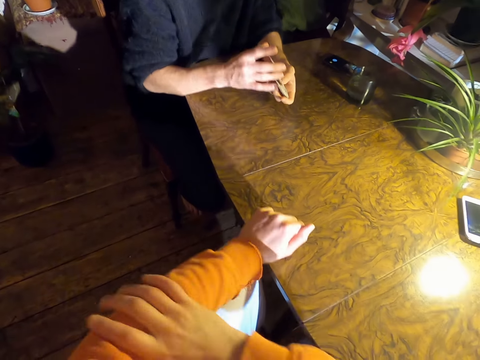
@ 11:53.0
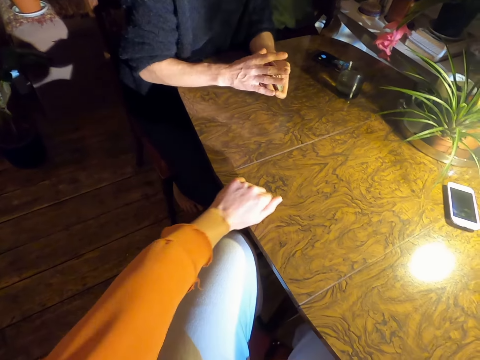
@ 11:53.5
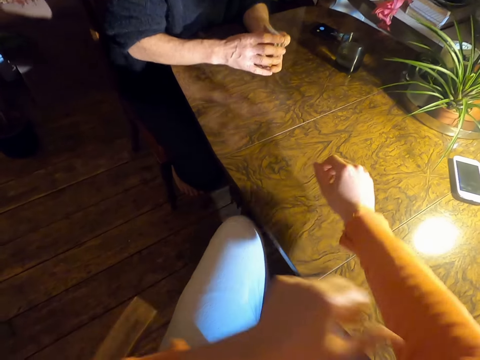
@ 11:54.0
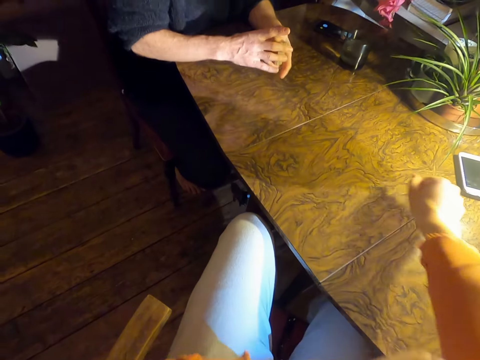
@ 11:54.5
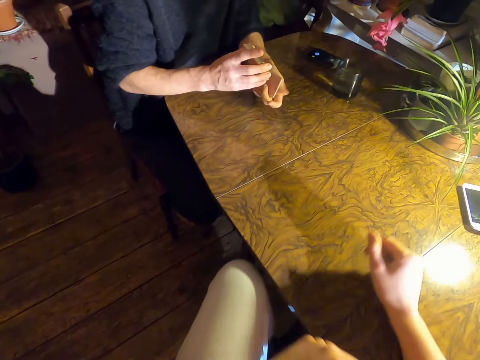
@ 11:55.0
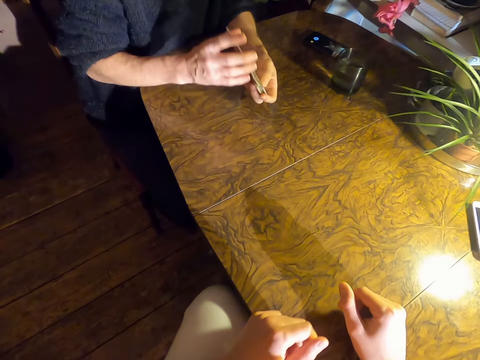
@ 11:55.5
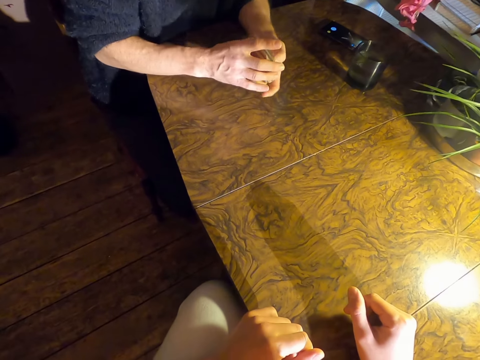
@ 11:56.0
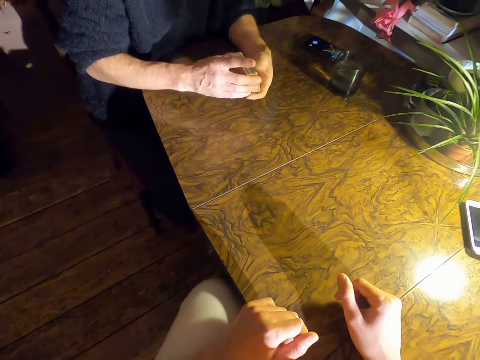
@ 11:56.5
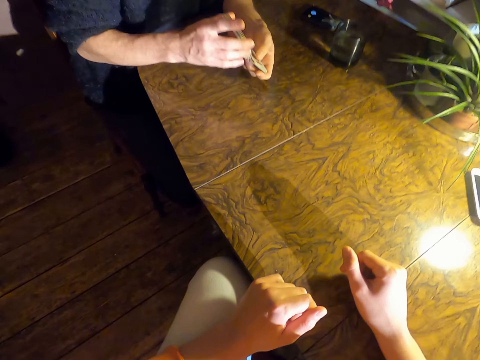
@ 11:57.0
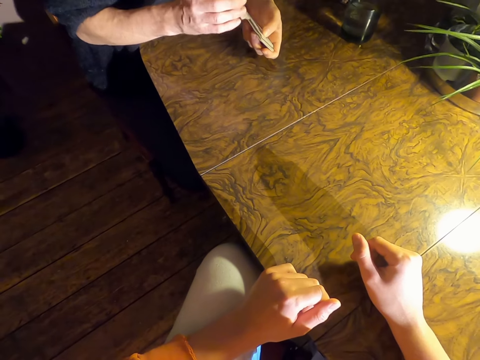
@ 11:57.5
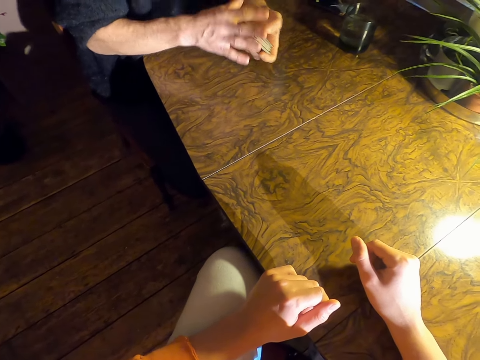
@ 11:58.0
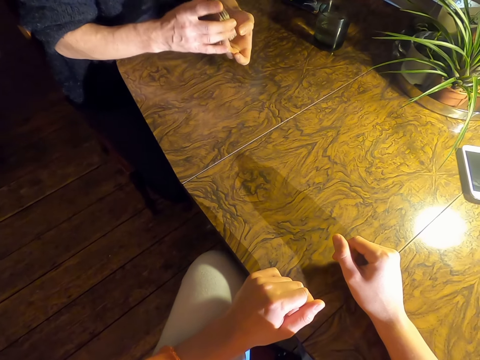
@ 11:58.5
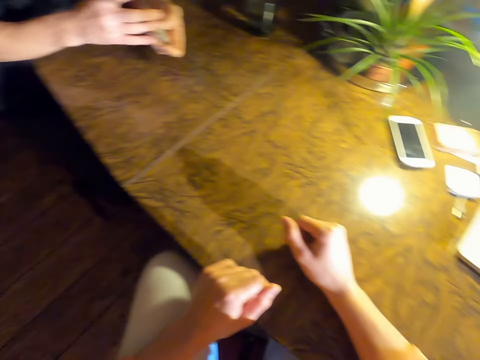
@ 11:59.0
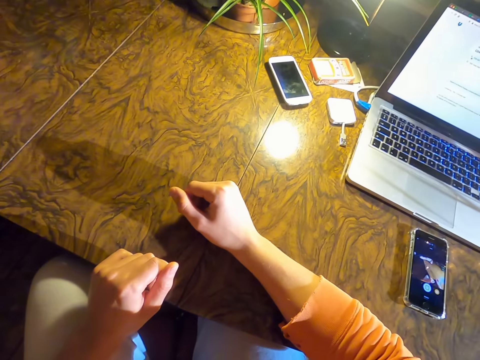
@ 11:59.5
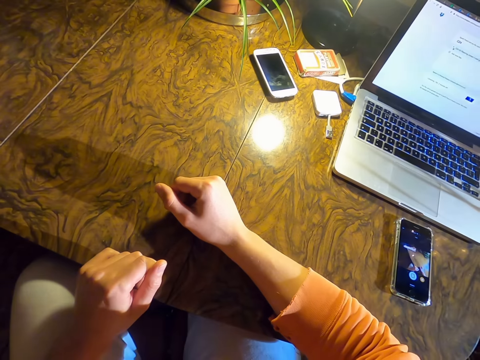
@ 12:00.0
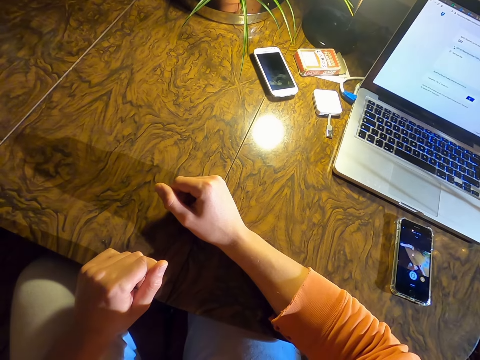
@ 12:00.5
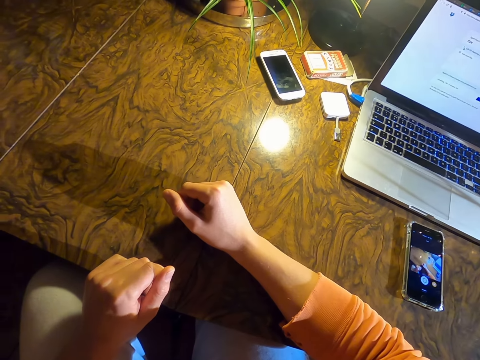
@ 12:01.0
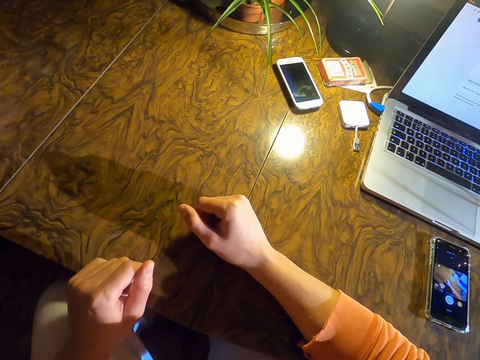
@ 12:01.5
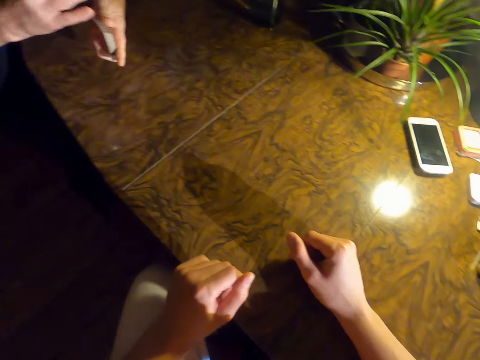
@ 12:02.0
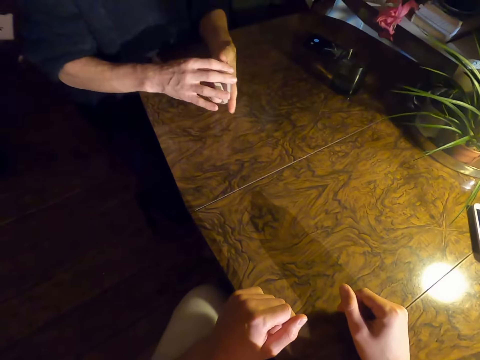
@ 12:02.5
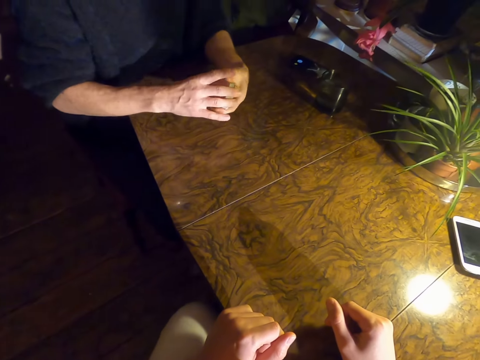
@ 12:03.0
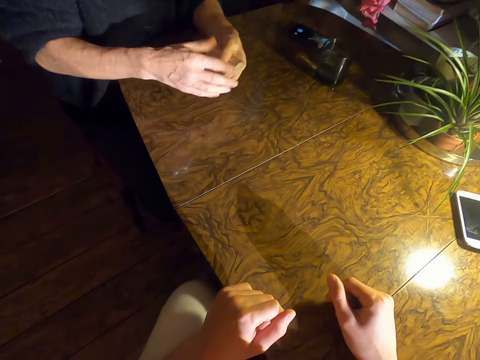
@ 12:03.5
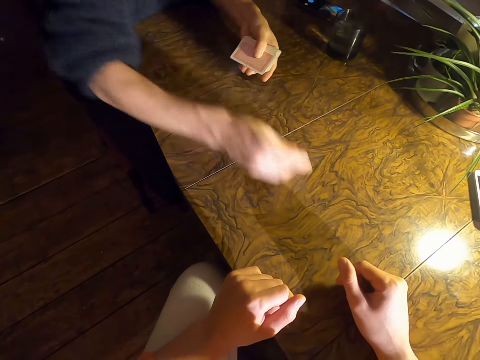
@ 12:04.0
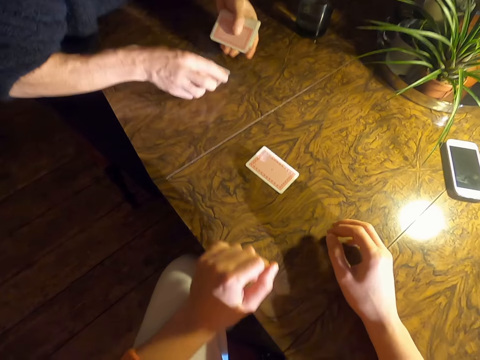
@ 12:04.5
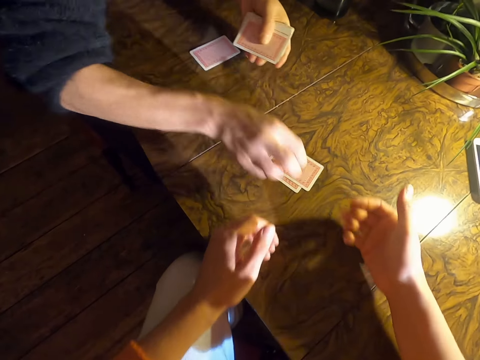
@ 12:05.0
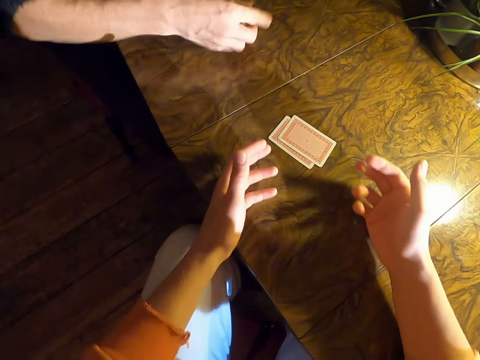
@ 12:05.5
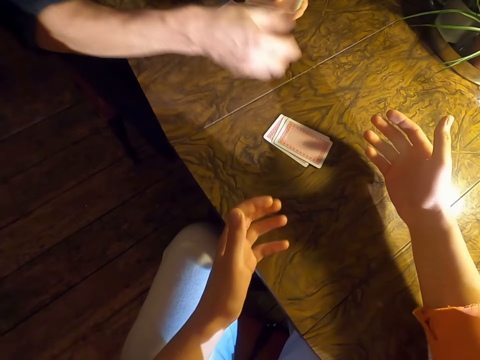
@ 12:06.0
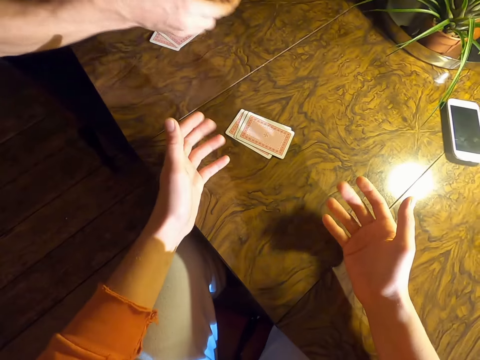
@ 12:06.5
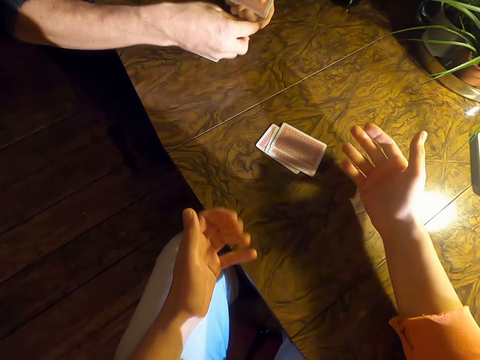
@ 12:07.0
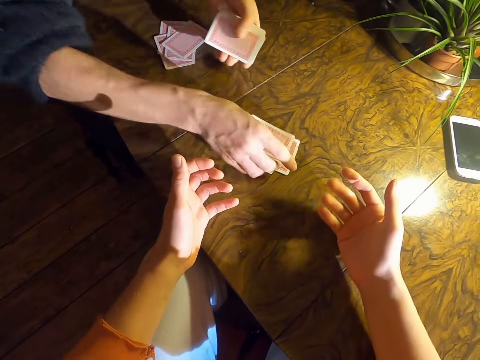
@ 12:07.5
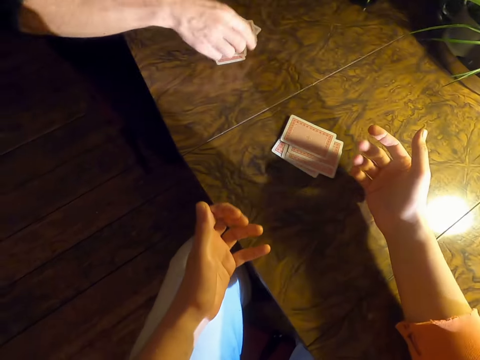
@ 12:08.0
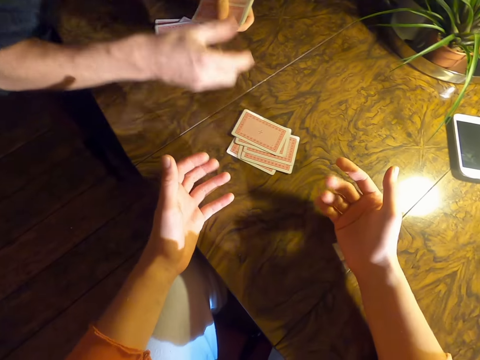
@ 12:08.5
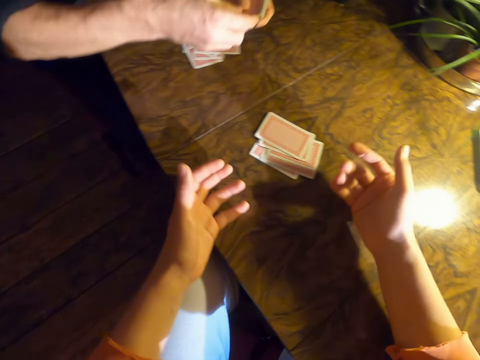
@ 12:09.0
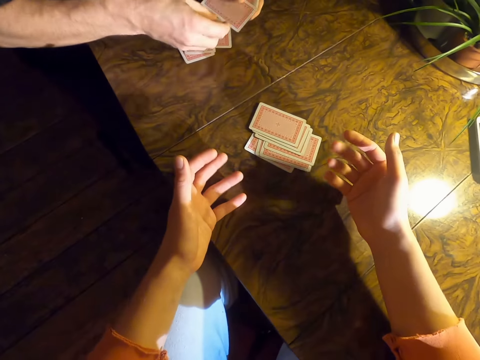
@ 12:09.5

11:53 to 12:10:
The camera wearer pulls up his clothes sleeve. A man shuffles the cards. The camera wearer looks around the table. The man shuffles the cards, places cards on the table and shares the cards. The camera wearer moves hands. The man places cards on the table.

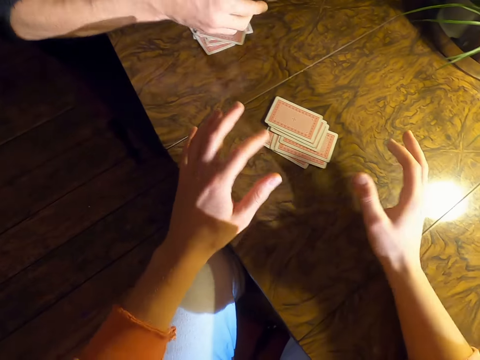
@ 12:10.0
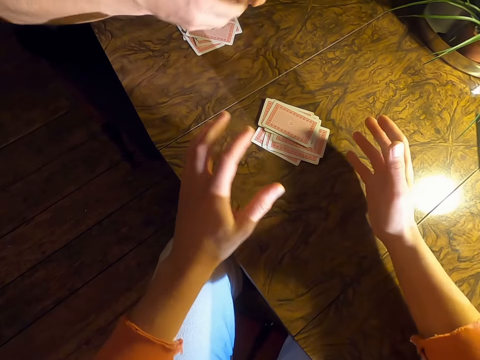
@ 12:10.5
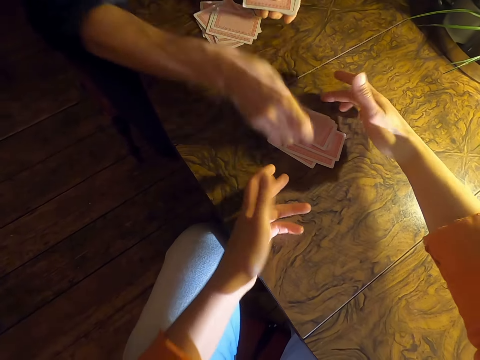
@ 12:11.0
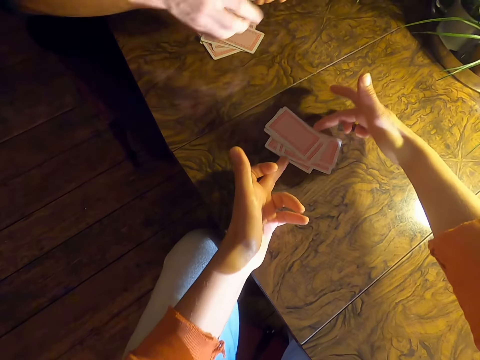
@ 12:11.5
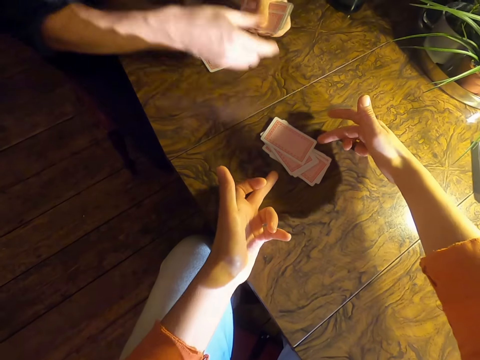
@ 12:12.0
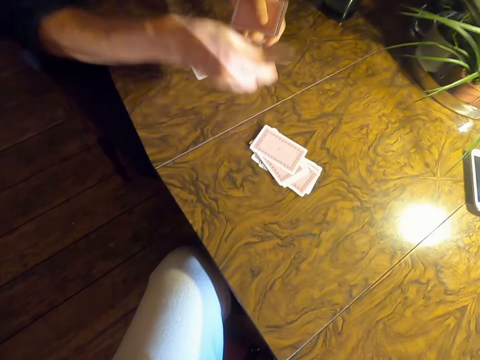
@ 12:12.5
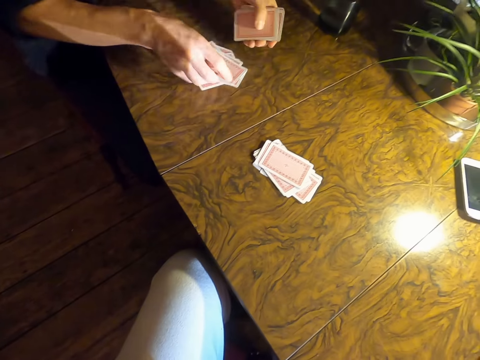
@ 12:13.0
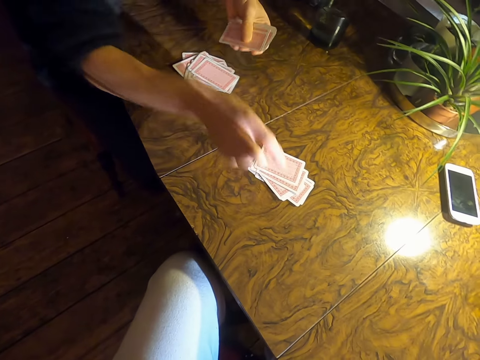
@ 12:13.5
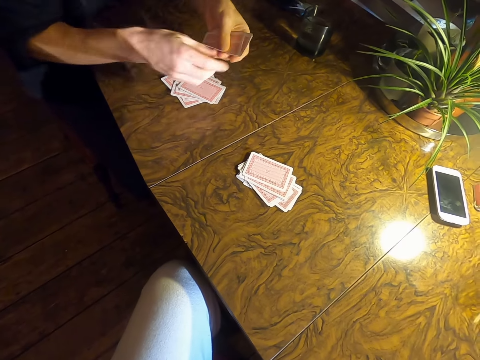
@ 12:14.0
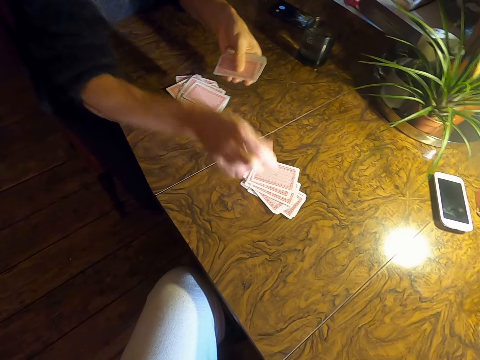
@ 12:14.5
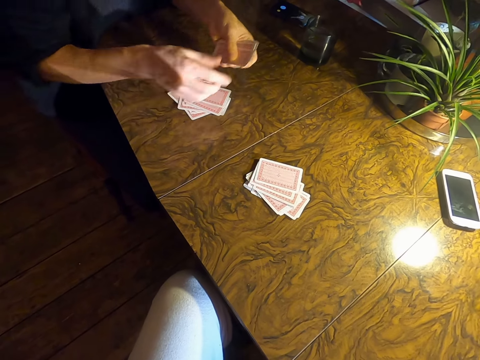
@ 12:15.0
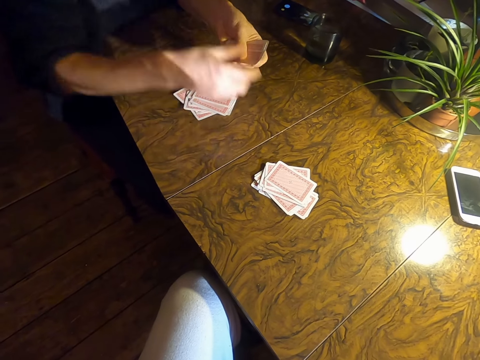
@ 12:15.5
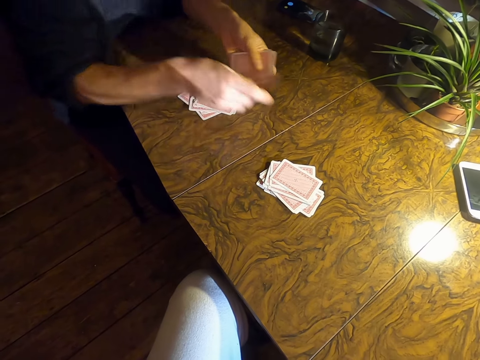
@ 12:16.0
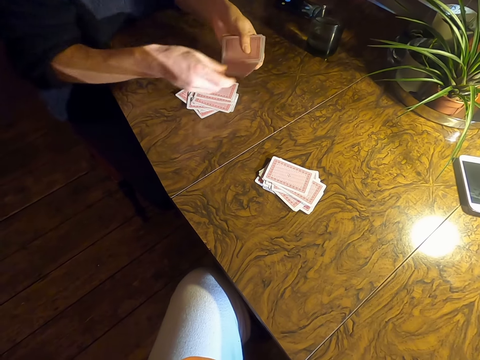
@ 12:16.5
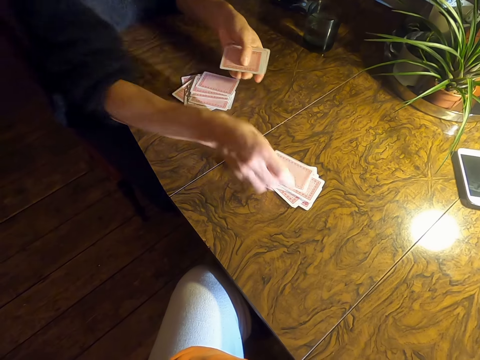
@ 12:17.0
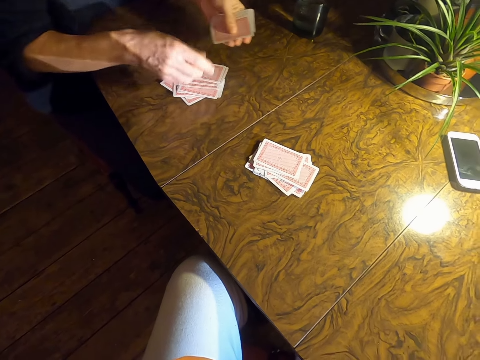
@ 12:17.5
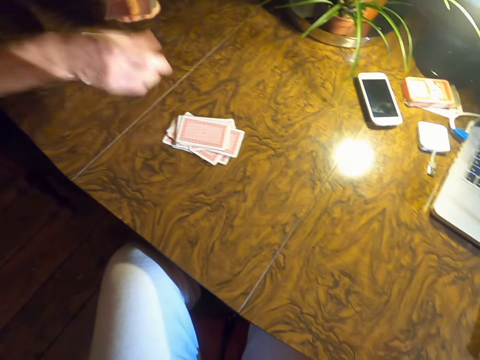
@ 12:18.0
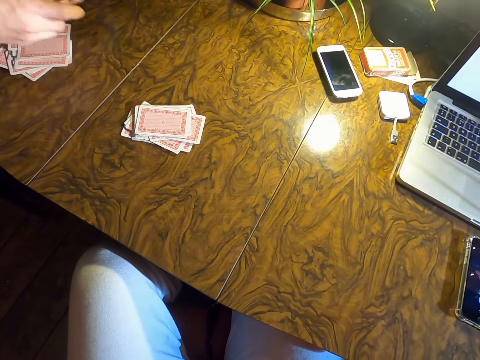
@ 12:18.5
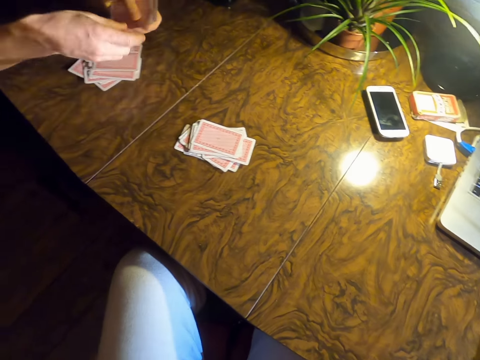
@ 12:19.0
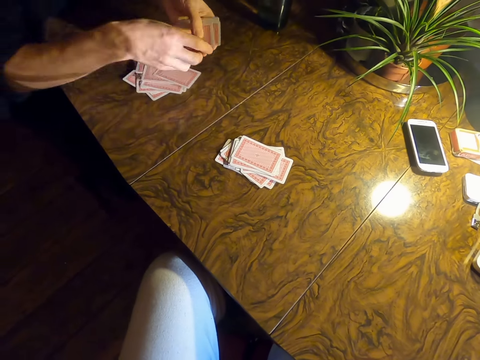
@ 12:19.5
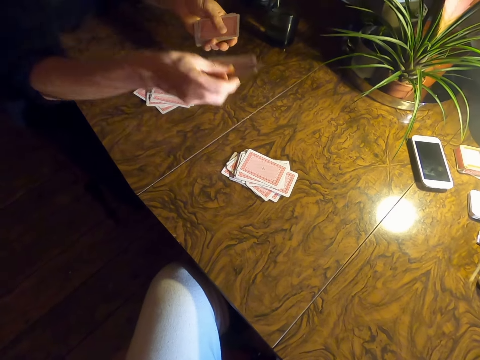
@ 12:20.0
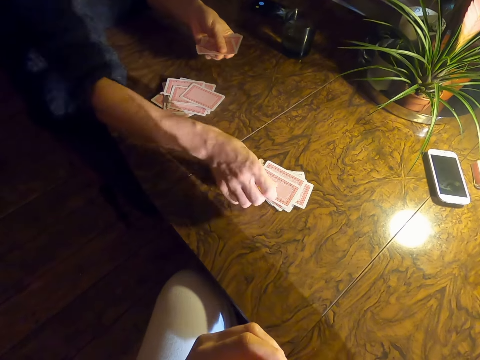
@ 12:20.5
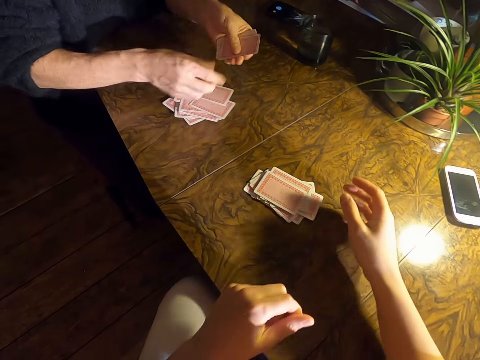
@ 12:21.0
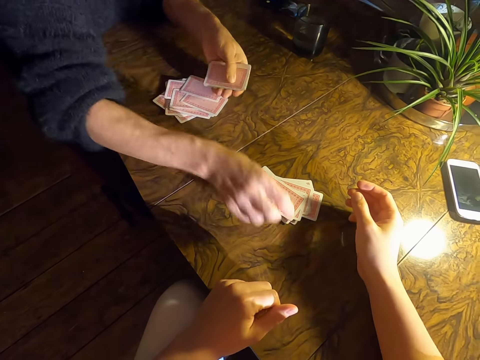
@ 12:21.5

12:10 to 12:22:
The camera wearer moves cards on the table. A man places cards on the table. The camera wearer touches something. The man places cards on the table.
